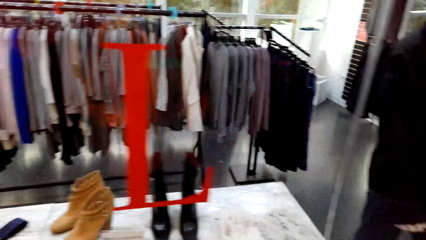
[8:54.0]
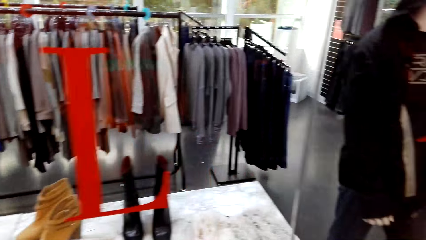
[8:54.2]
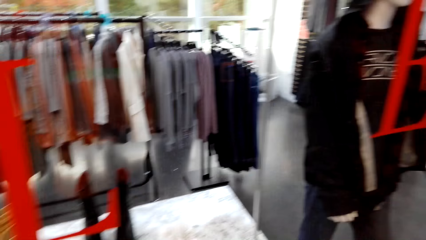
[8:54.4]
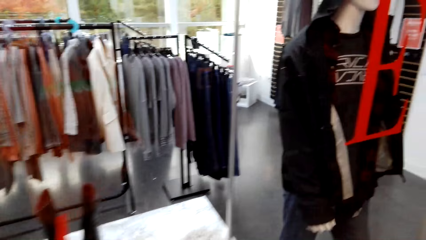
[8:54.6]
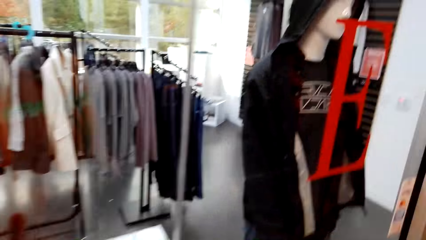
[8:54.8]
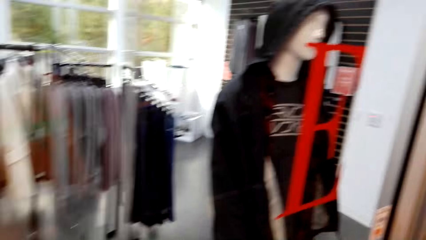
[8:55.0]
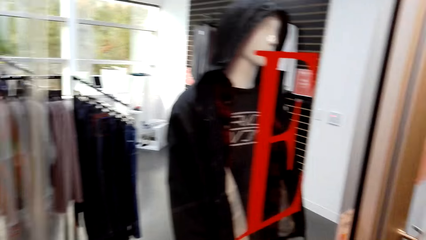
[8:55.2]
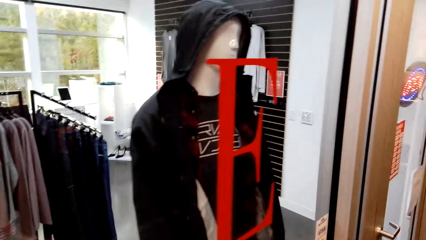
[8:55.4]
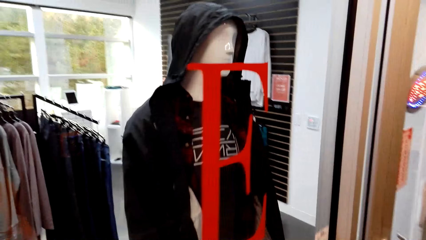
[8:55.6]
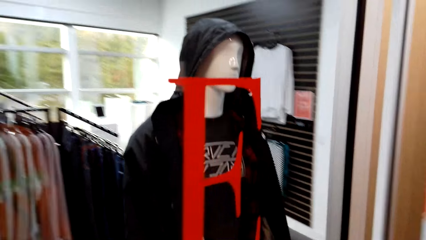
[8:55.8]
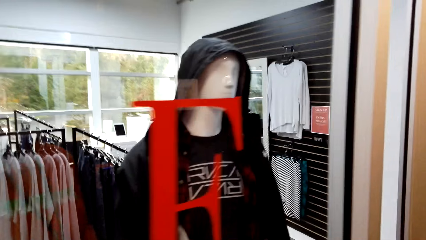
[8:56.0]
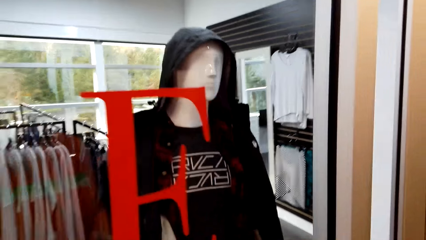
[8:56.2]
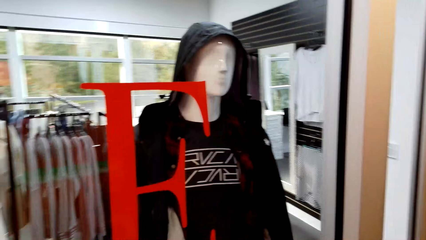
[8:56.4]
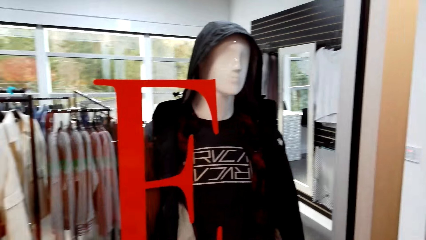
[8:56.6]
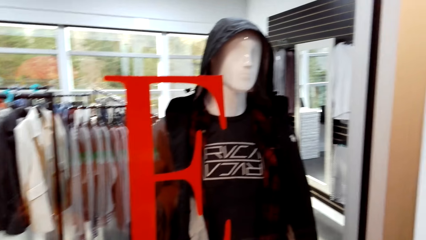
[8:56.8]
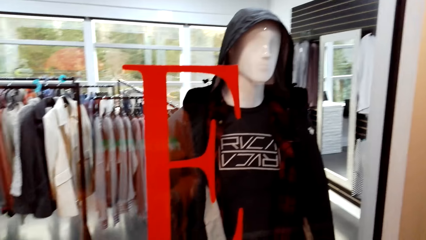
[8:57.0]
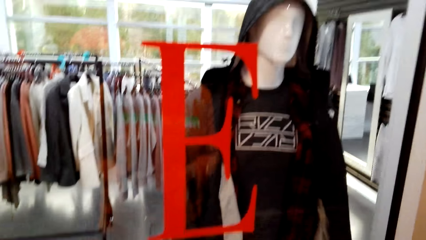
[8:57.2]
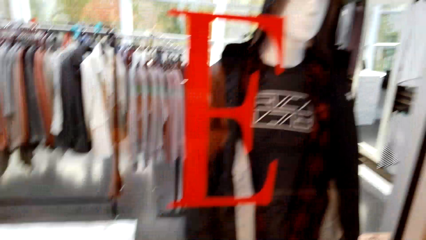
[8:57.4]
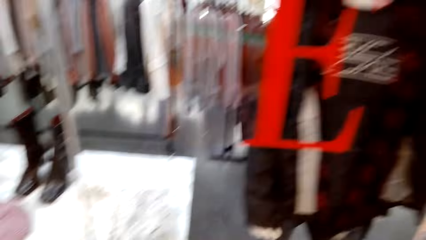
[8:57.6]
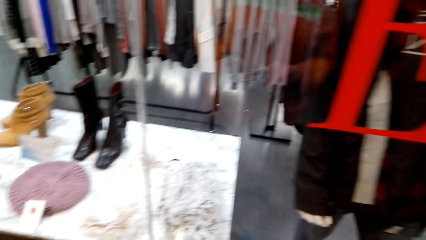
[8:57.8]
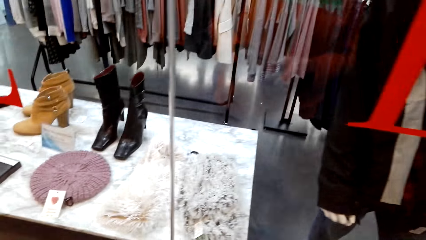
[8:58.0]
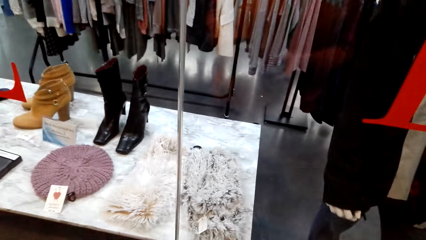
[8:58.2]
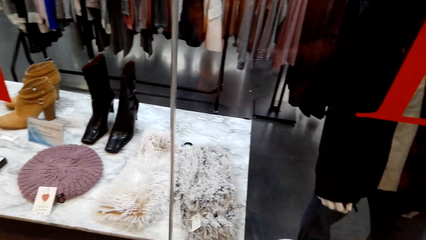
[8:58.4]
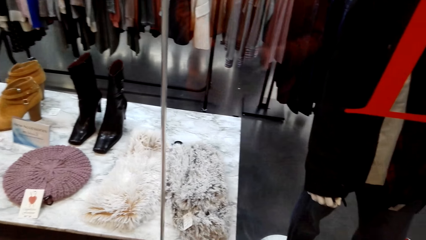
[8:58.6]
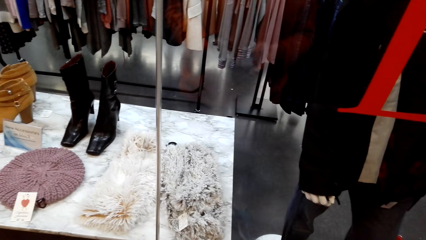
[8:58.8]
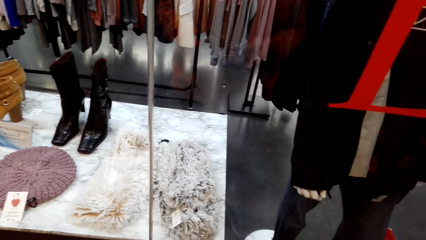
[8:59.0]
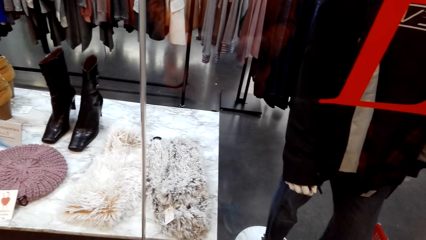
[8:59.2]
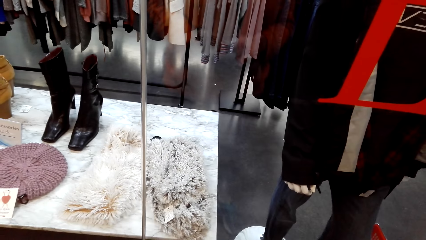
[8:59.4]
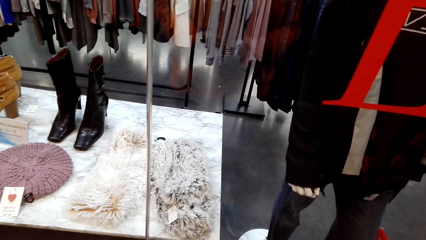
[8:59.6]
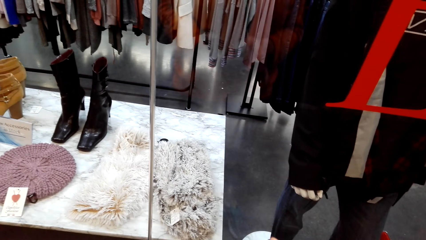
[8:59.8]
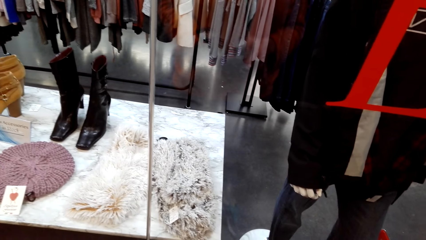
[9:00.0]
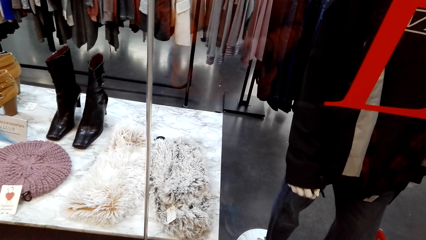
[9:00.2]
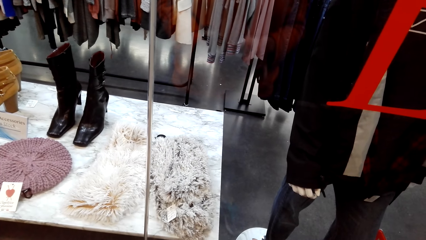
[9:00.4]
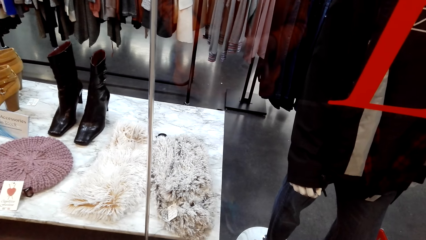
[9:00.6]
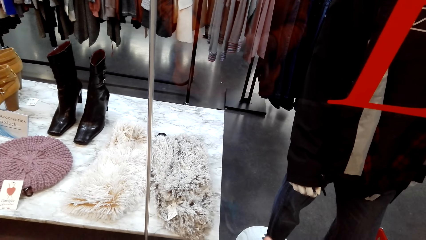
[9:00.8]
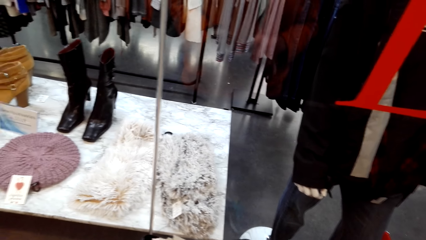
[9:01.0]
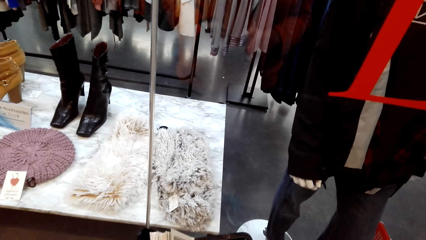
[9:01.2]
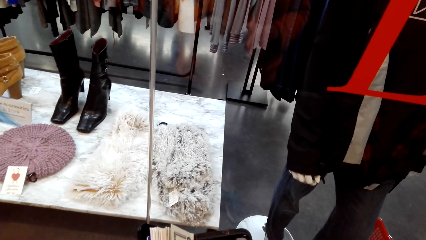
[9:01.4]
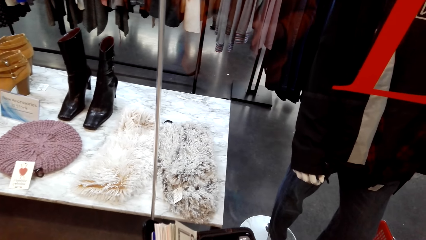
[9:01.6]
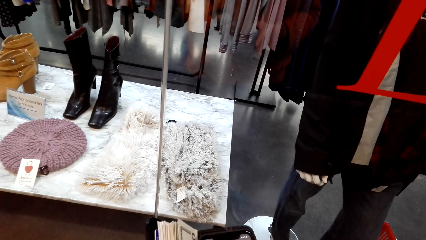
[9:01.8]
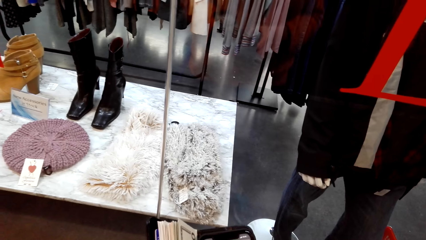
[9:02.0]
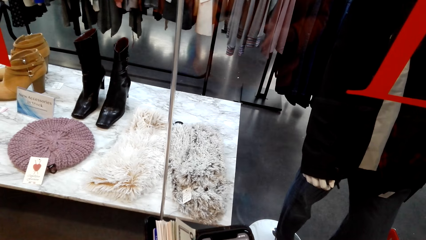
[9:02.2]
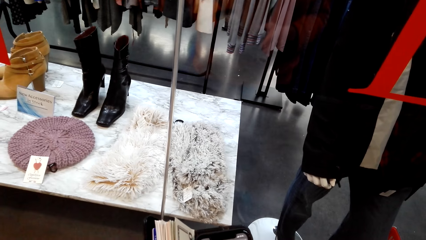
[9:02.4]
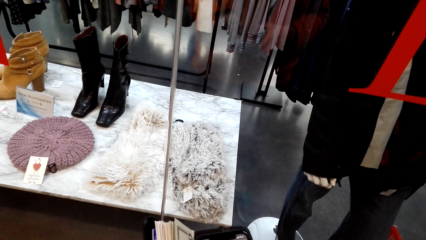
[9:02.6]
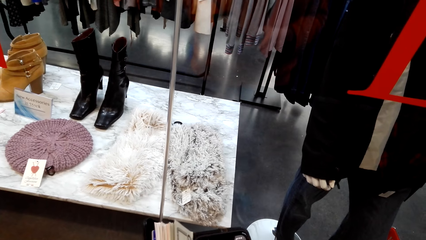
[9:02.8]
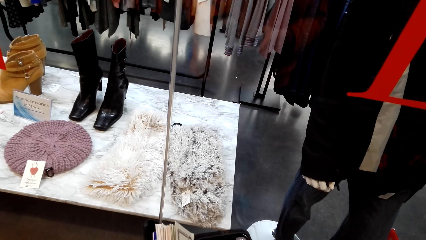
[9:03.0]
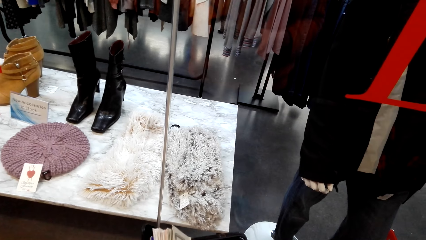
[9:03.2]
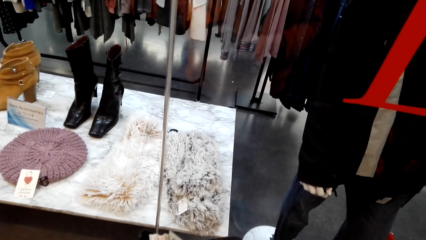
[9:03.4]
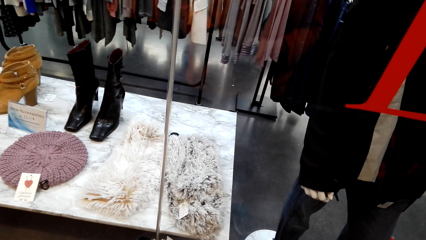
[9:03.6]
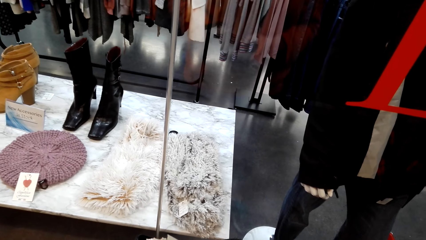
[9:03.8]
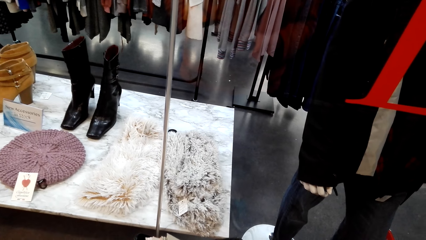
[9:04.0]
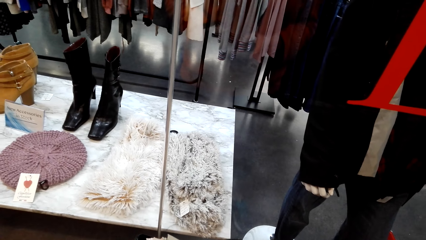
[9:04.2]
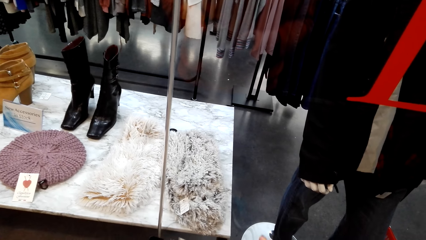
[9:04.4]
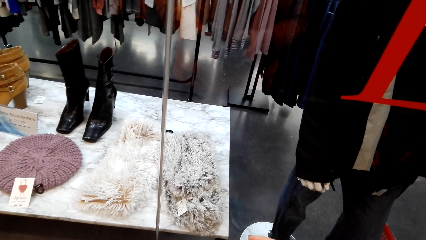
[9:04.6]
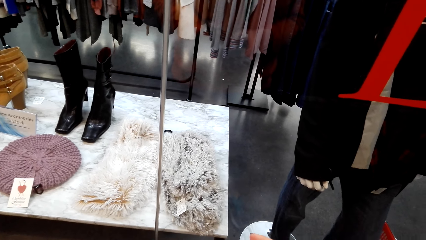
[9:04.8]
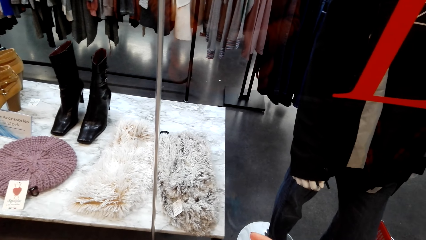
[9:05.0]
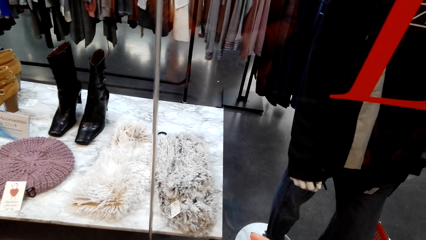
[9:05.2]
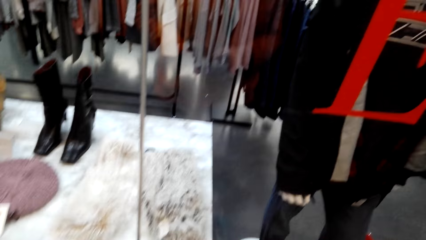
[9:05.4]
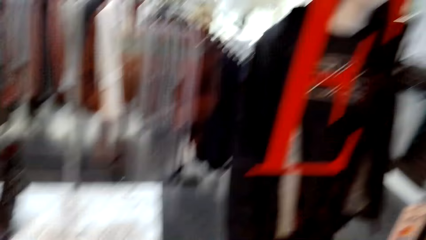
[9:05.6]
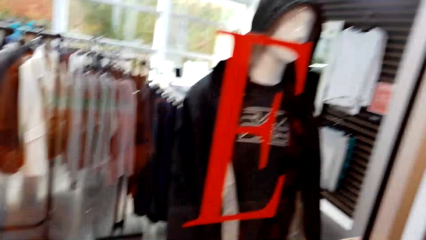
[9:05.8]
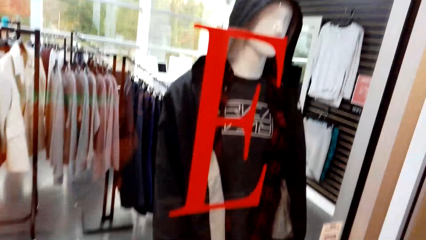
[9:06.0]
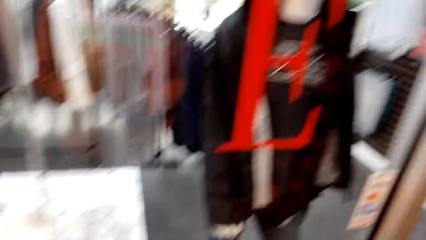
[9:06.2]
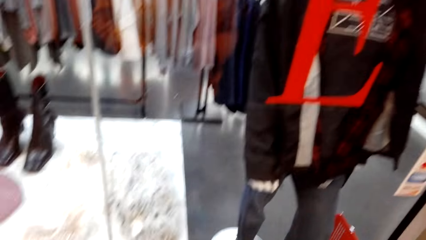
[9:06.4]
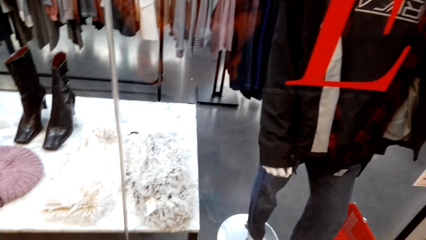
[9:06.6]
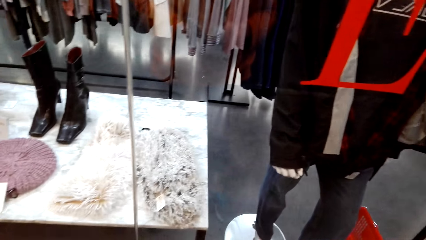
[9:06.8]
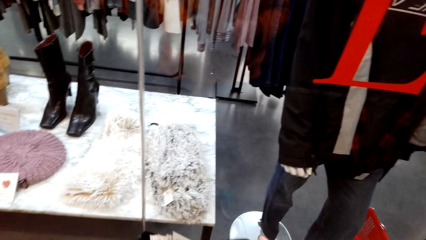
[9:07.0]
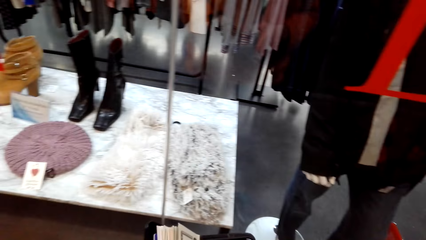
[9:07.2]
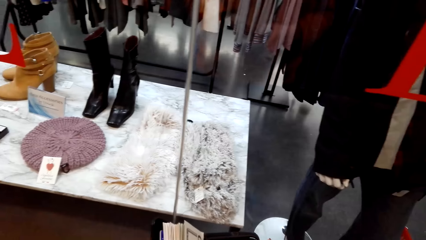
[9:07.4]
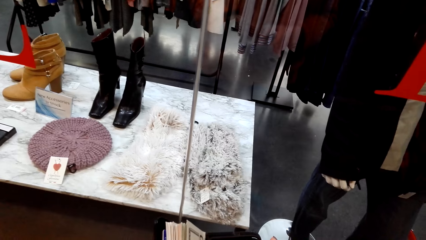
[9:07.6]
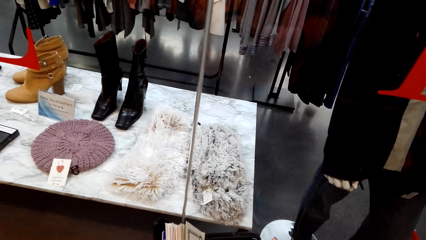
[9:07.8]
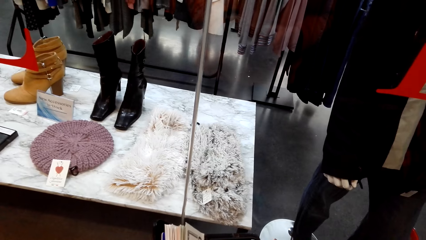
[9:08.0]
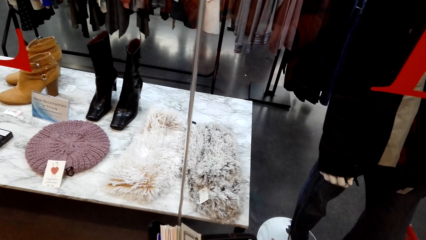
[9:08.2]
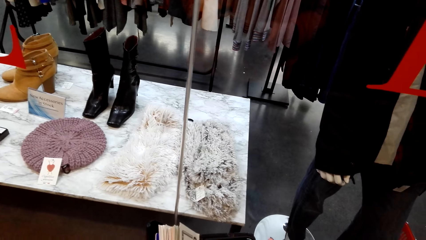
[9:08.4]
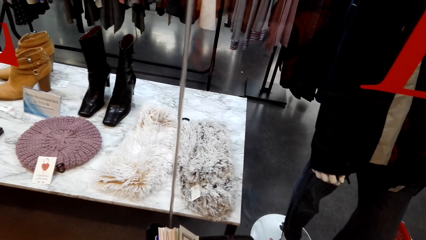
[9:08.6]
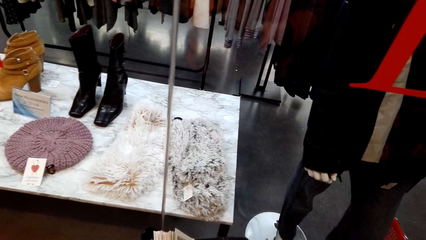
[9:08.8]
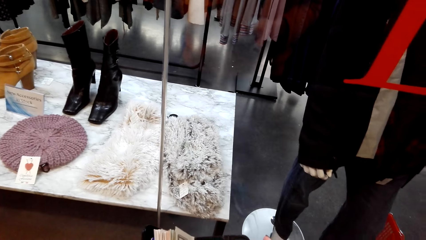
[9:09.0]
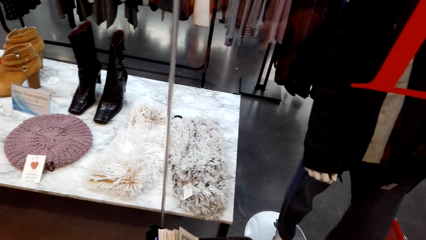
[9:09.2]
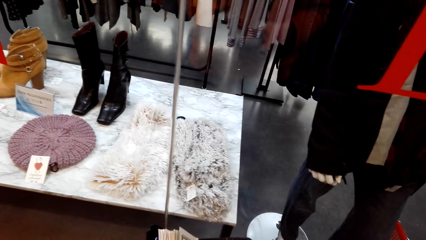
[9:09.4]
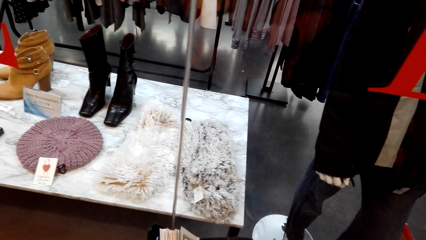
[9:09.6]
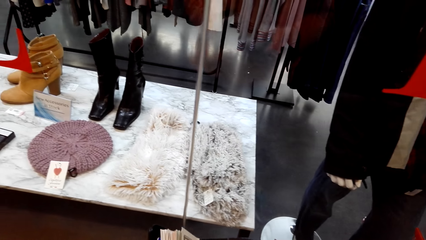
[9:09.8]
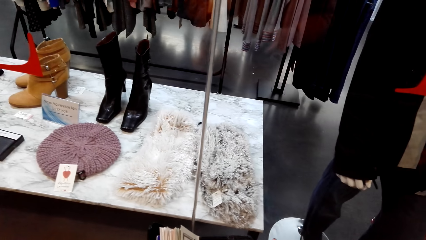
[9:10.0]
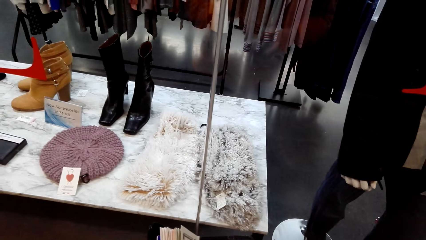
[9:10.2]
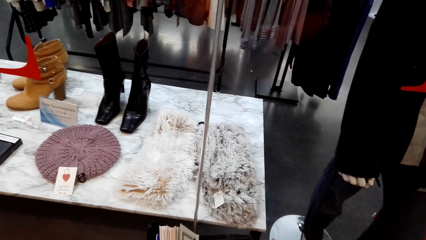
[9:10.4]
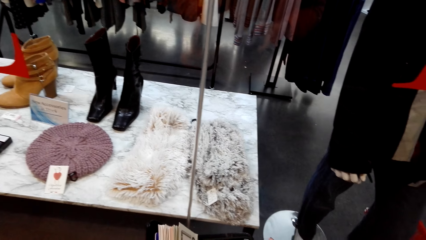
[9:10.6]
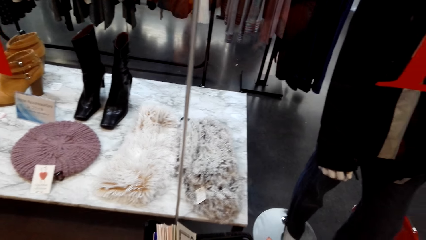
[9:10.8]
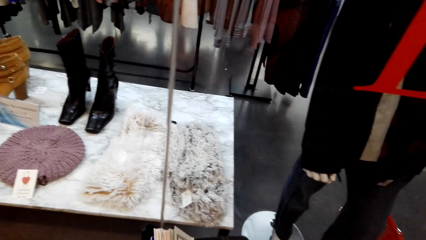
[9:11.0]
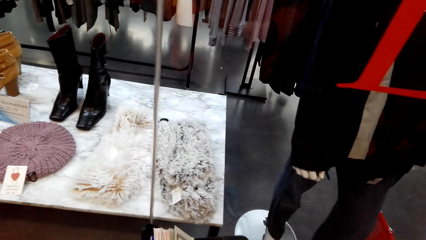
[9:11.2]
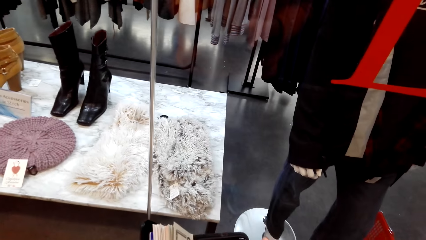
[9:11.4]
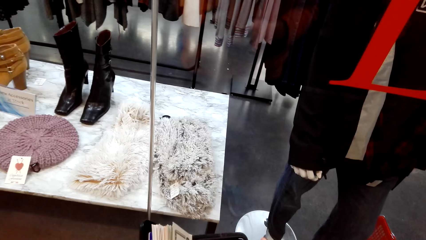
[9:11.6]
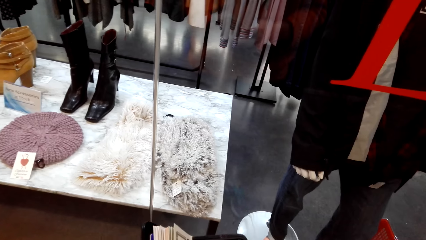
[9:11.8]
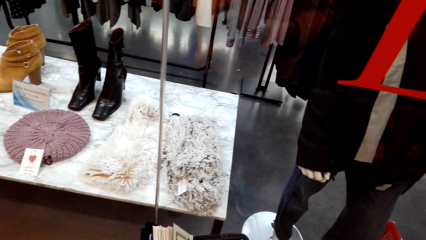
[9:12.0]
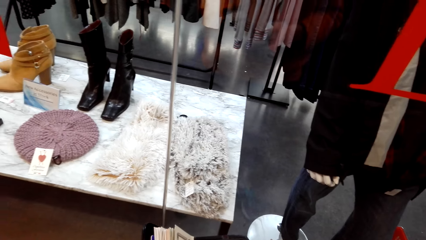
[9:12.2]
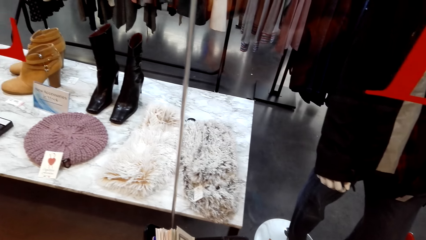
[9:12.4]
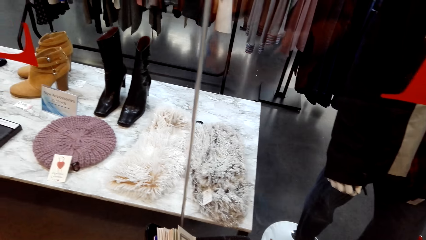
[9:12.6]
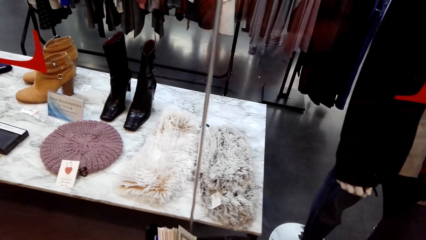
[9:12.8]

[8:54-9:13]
The camera wearer looks around the clothing shop. They look at a mannequin. They scroll the phone. They look around the clothing shop. They use the phone.
